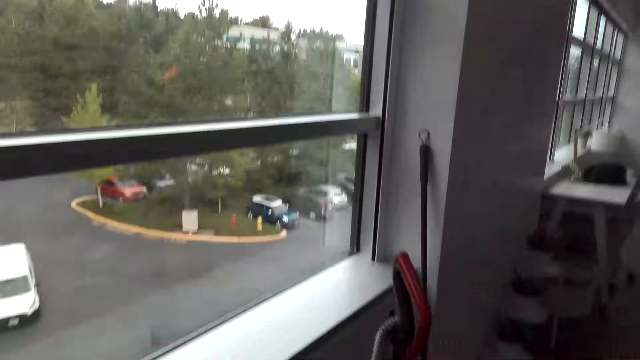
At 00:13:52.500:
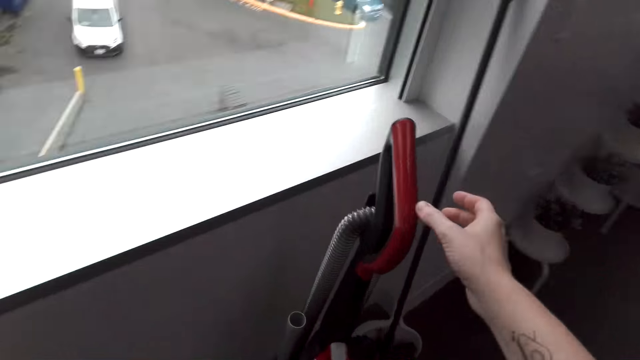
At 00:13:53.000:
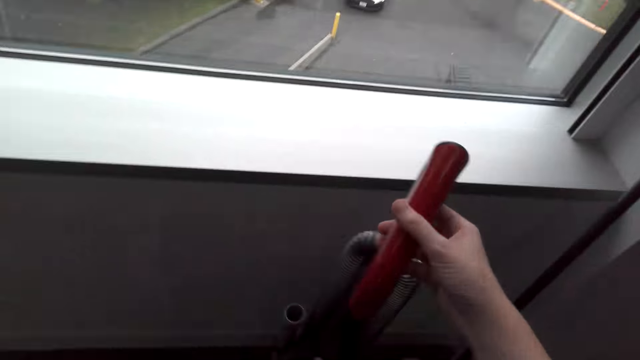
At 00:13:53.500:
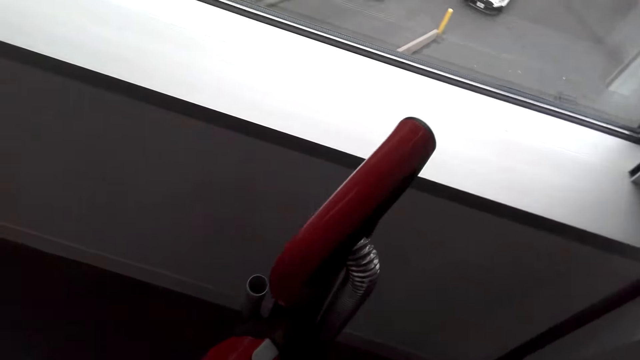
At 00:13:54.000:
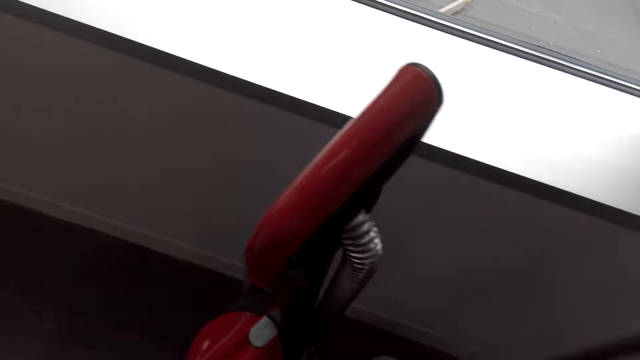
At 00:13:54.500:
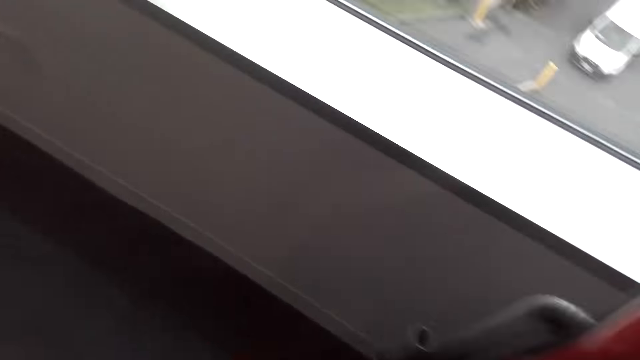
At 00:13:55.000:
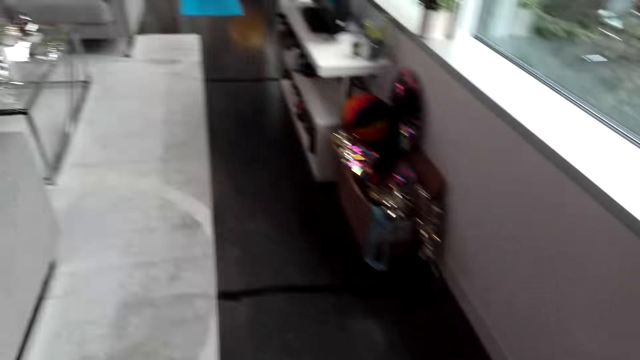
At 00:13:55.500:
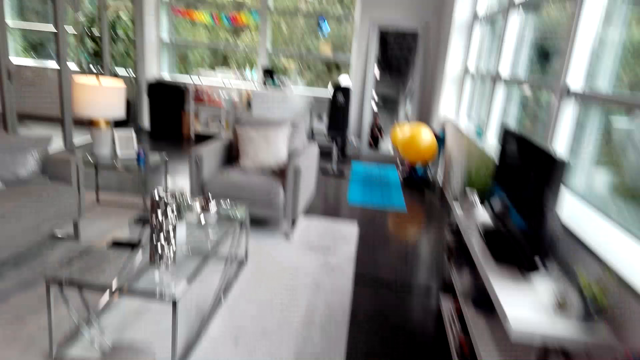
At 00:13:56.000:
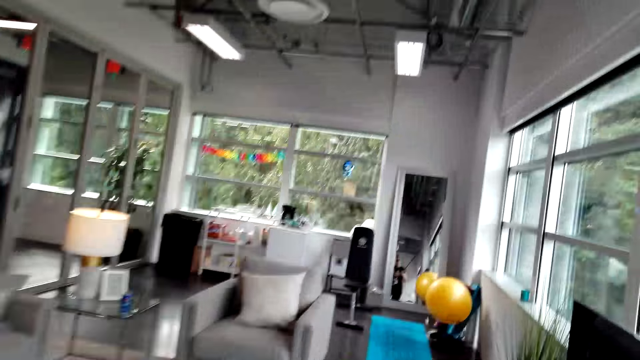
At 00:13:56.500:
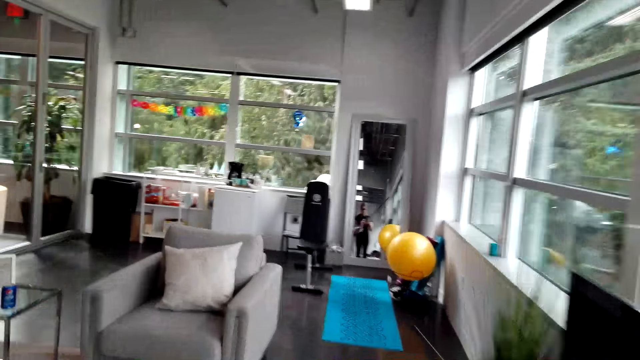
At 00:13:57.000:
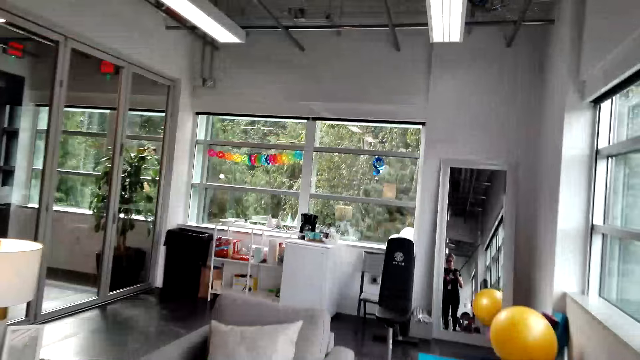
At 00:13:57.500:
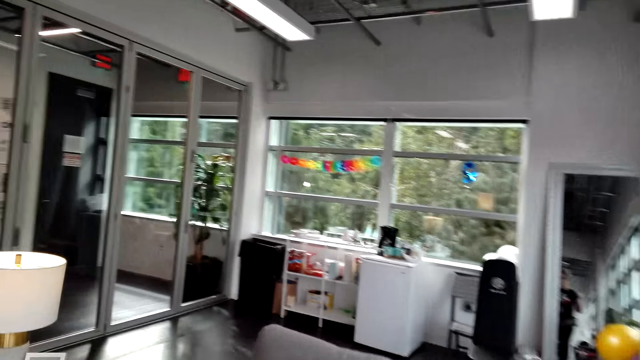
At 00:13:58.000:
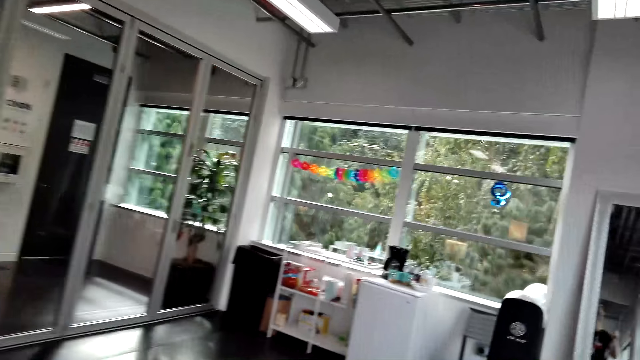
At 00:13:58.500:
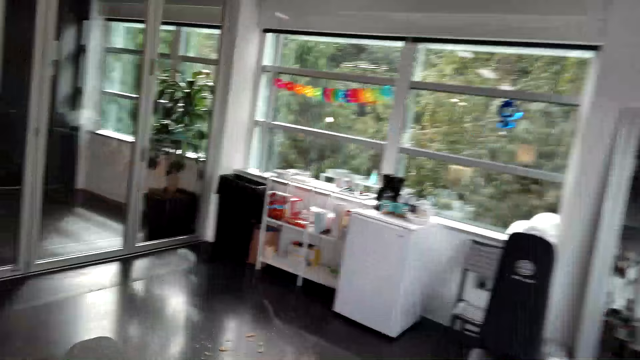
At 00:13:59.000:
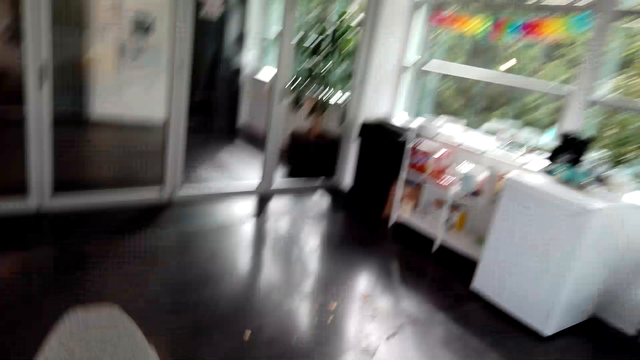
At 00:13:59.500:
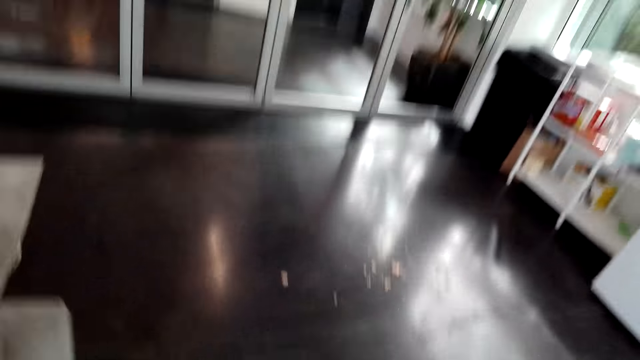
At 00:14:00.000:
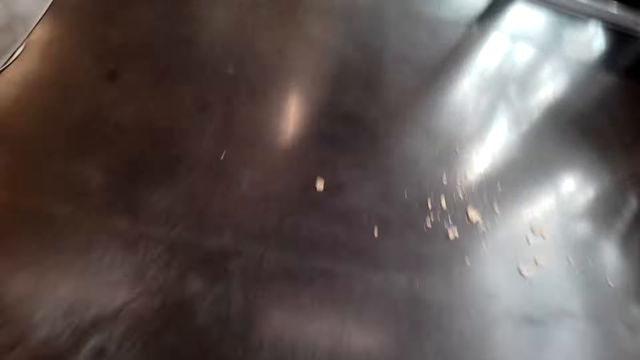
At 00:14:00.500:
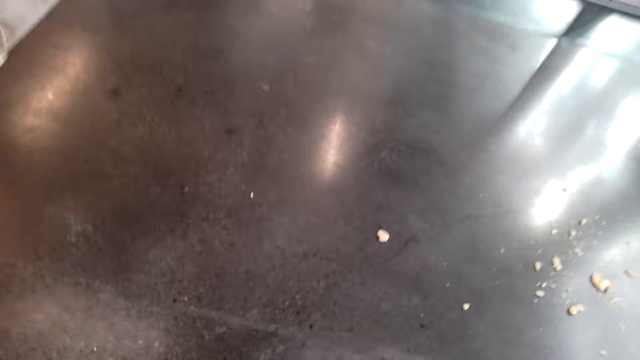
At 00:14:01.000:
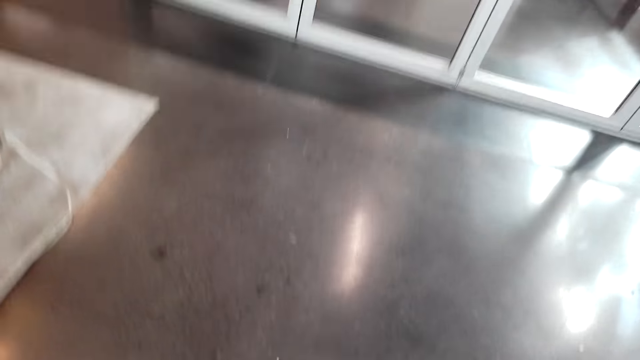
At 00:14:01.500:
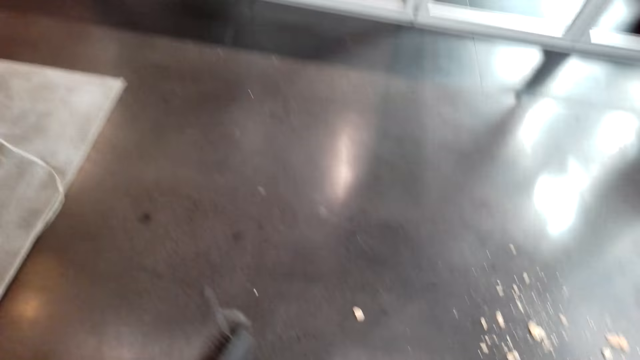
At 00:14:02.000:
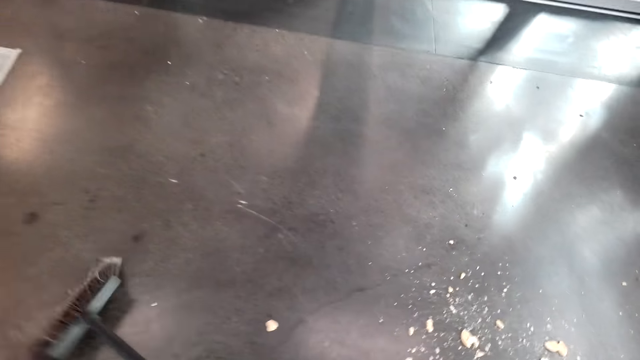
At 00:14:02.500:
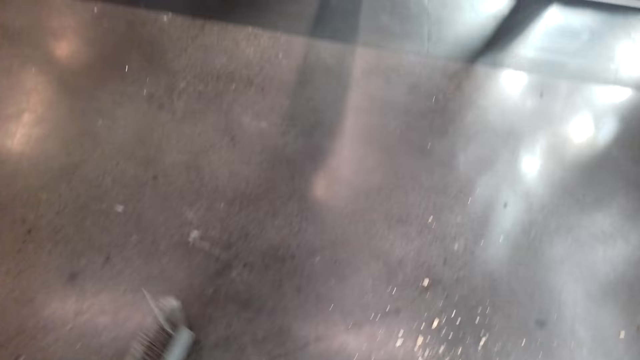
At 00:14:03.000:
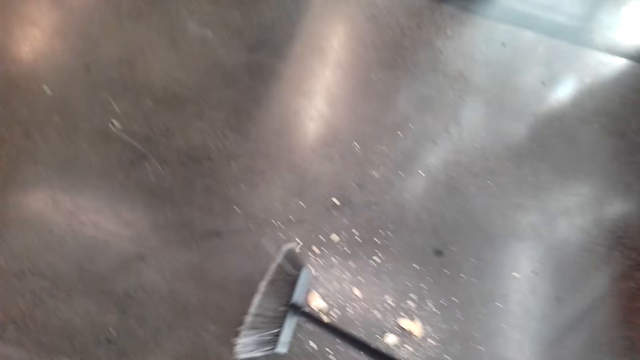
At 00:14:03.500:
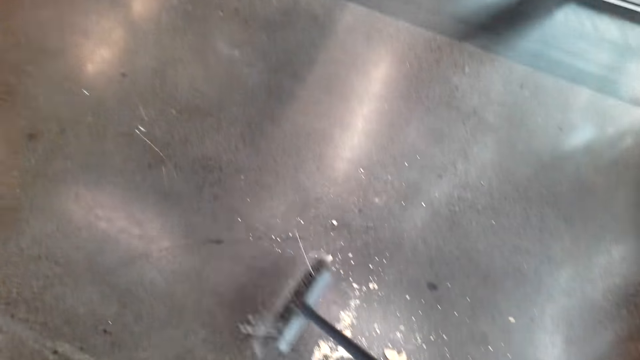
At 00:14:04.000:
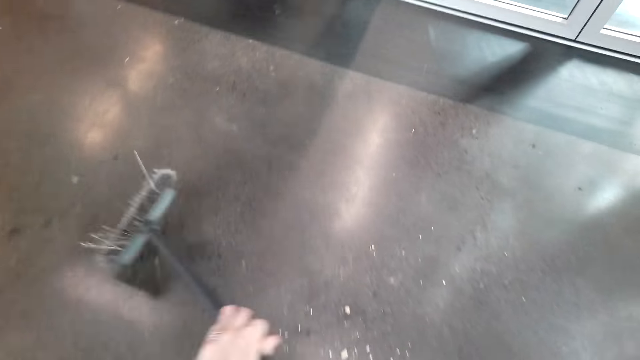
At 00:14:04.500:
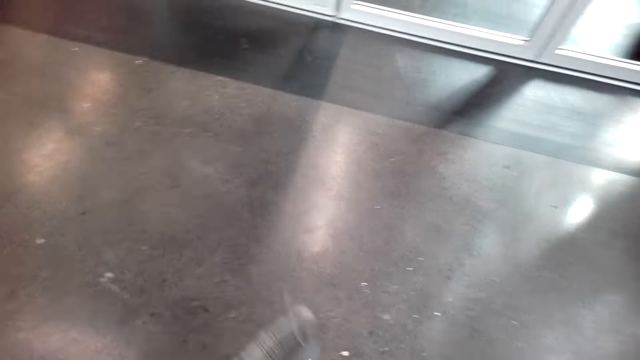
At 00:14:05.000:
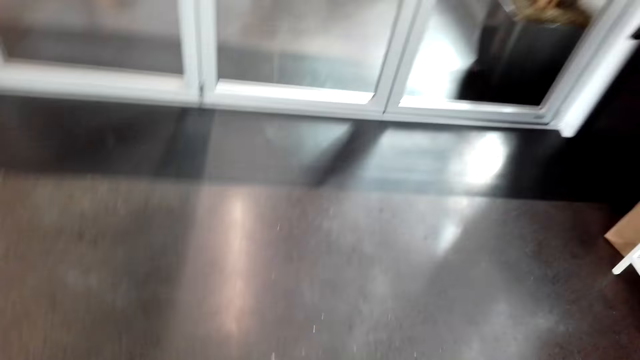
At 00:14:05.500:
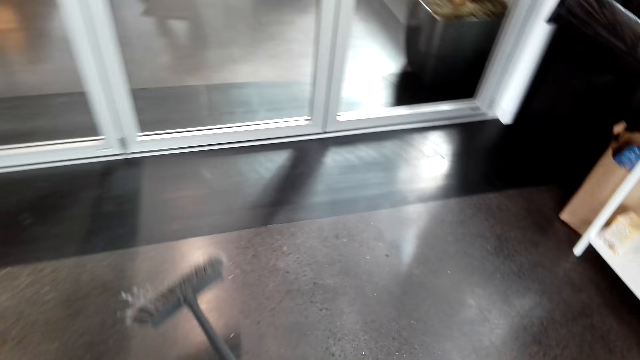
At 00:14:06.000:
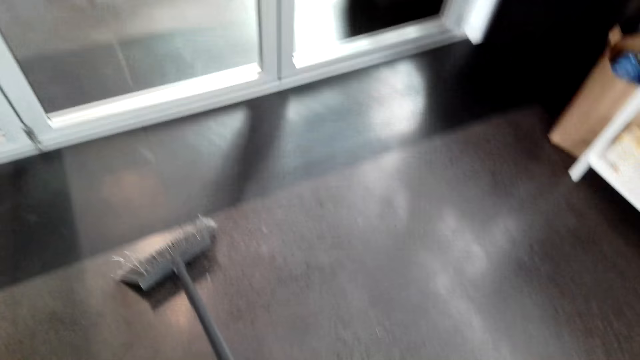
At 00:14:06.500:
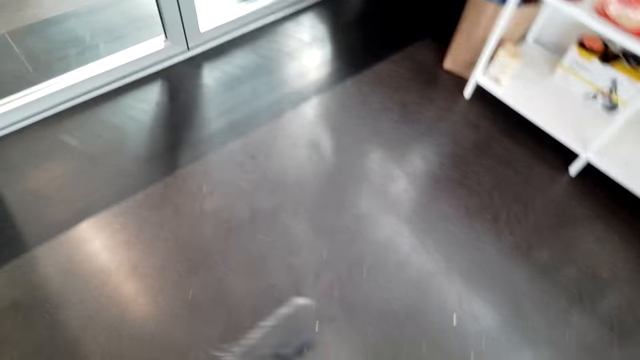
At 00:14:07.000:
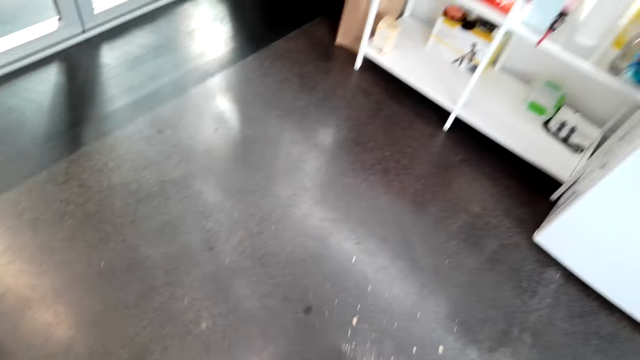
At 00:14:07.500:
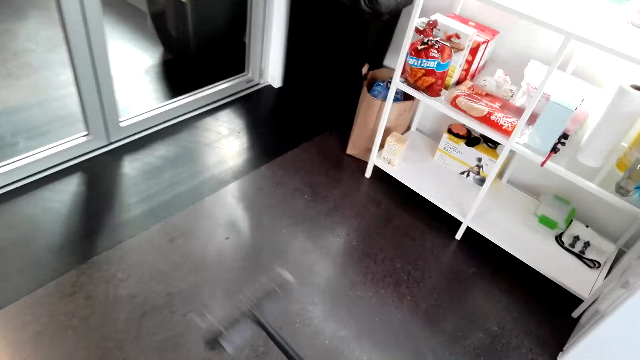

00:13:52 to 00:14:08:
The camera wearer holds the vacuum cleaner. They pick up the hand broom. They walk around the room. They sweep the floor.

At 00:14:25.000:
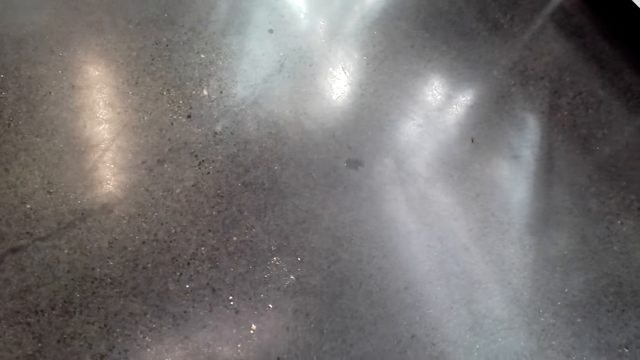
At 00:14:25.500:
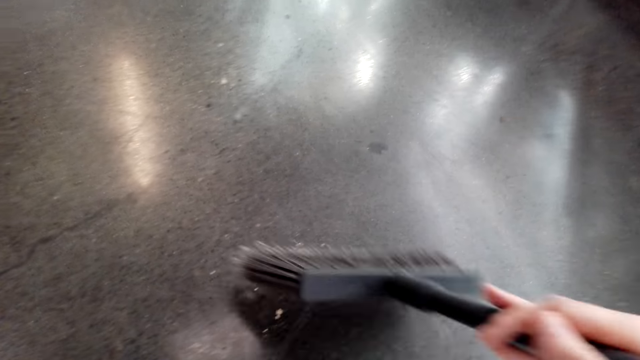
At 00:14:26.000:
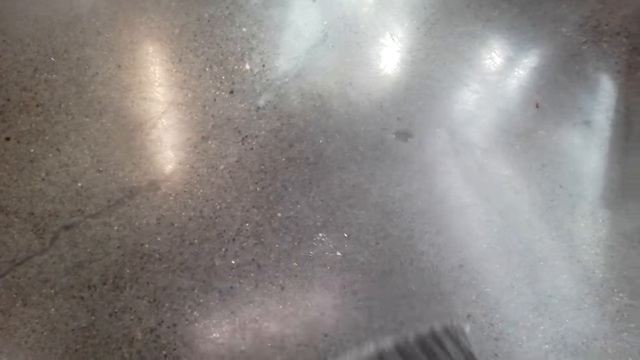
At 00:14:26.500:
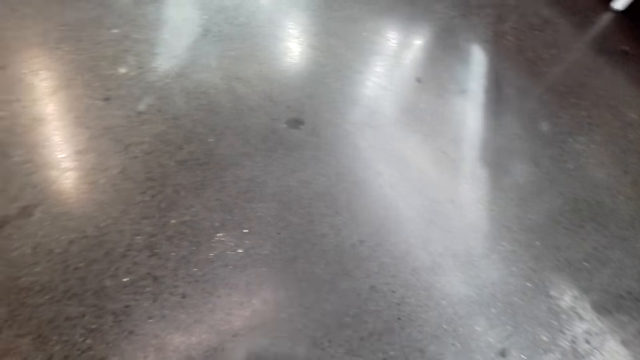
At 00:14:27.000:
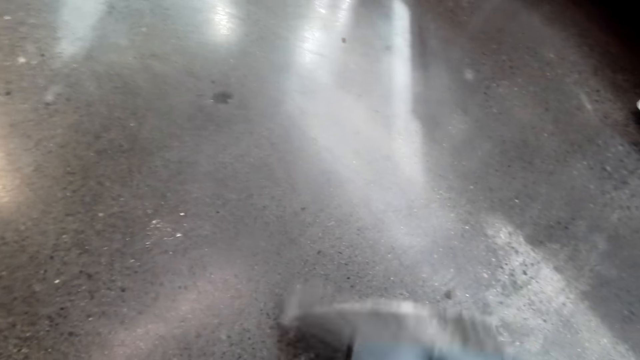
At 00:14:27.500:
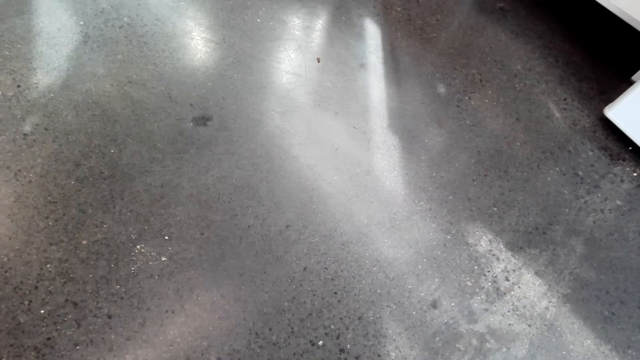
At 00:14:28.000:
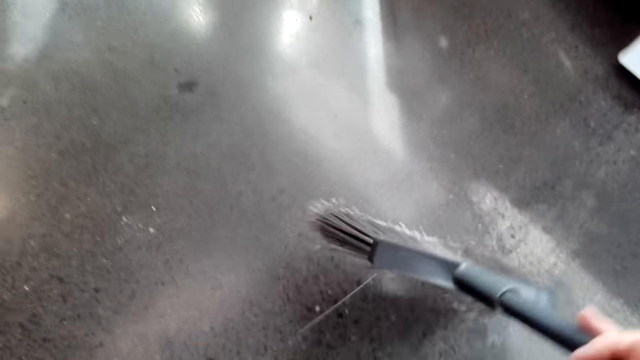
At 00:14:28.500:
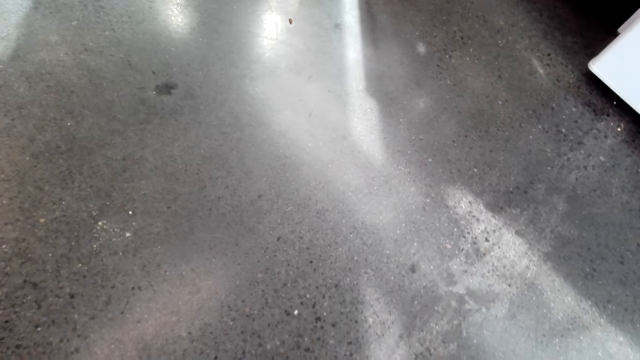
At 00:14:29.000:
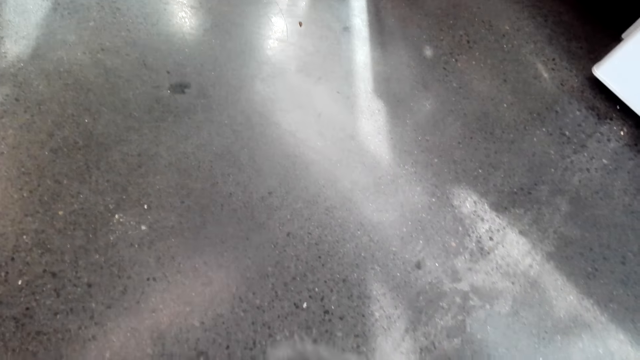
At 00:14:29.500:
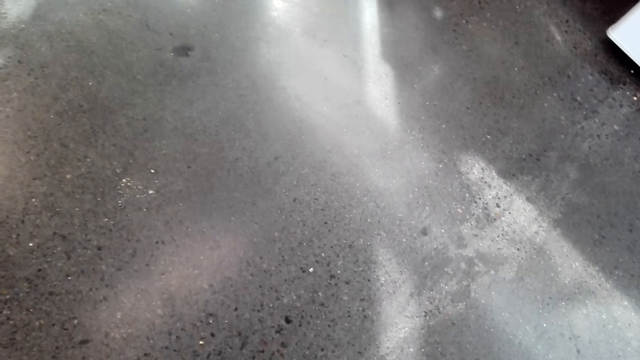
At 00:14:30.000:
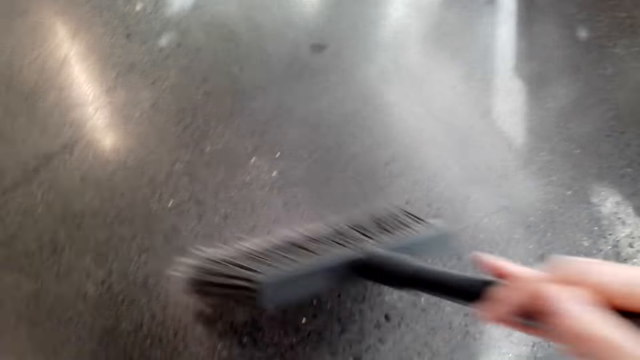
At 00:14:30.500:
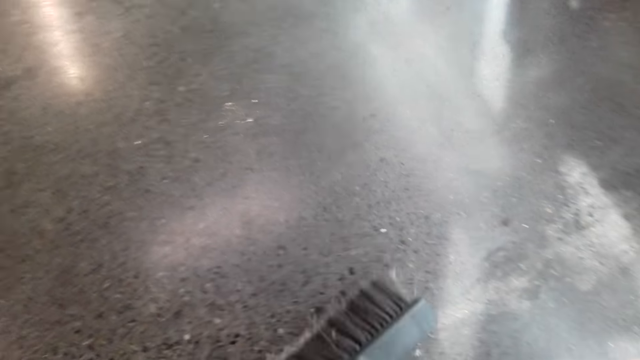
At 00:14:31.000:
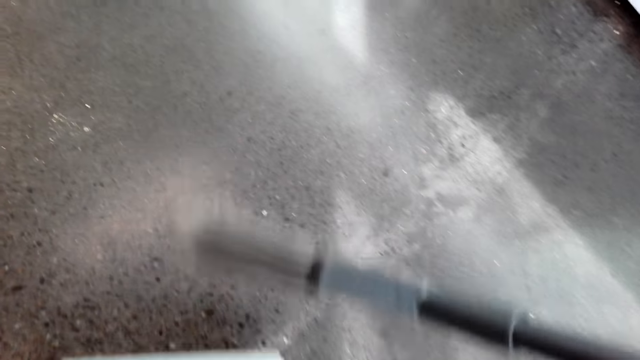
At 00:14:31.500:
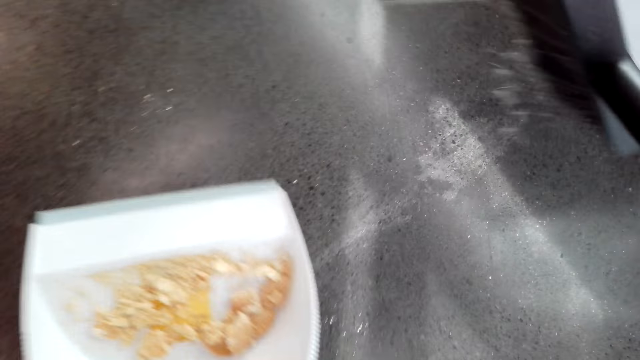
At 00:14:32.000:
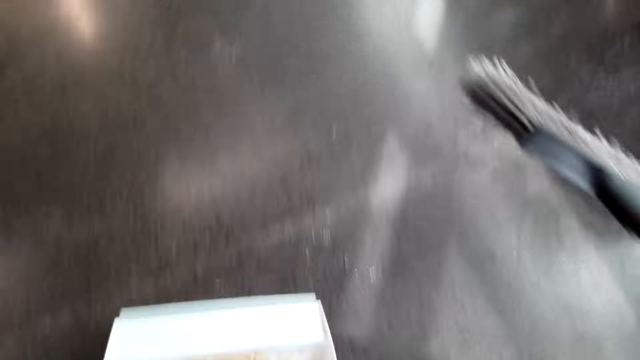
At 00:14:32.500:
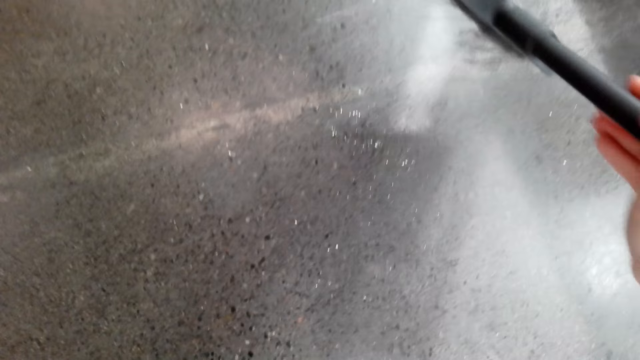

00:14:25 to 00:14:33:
The camera wearer sweeps the dirt into the dust pan.
